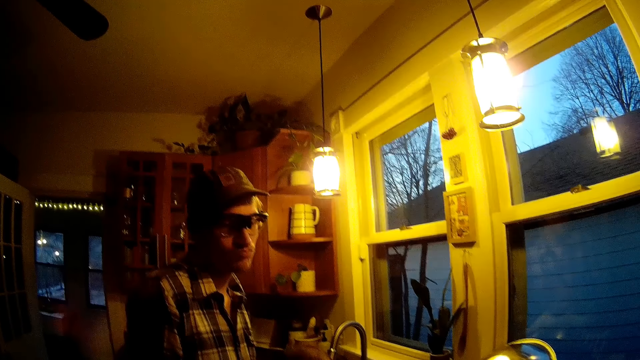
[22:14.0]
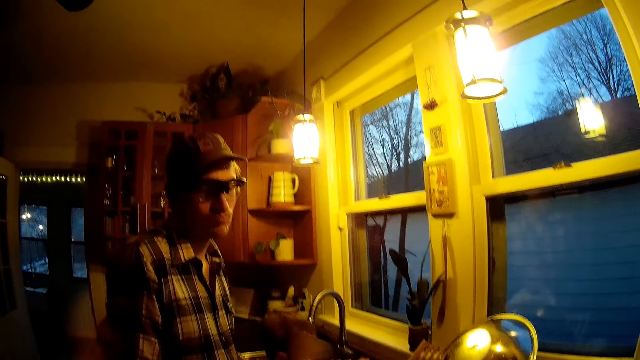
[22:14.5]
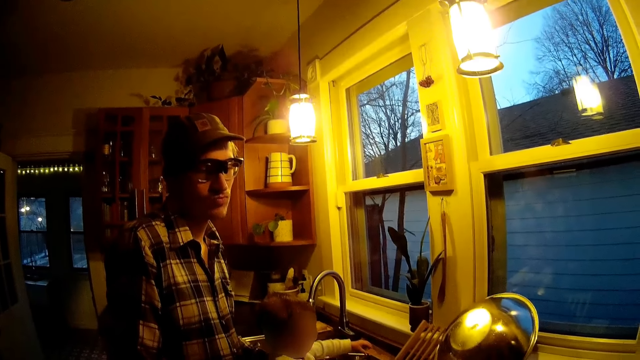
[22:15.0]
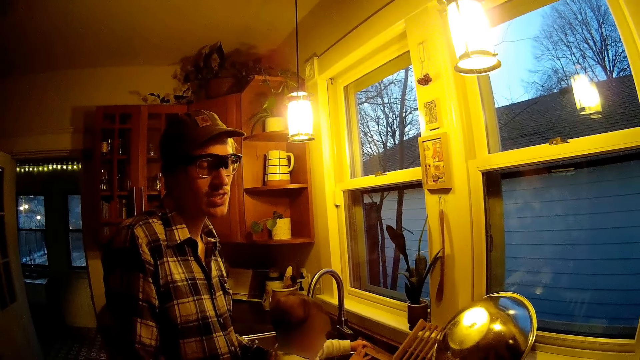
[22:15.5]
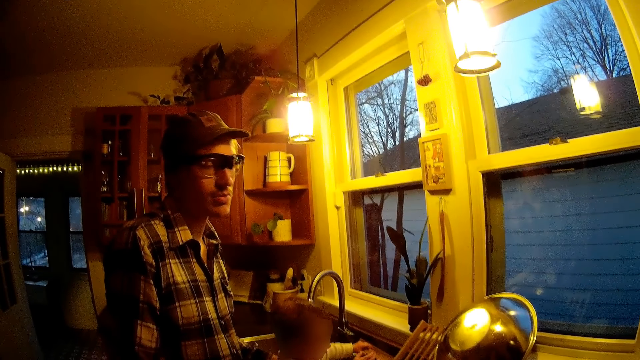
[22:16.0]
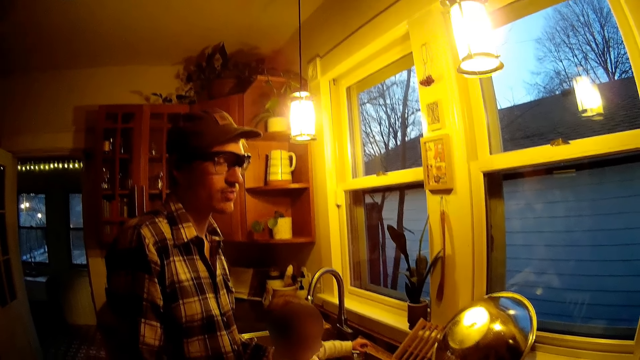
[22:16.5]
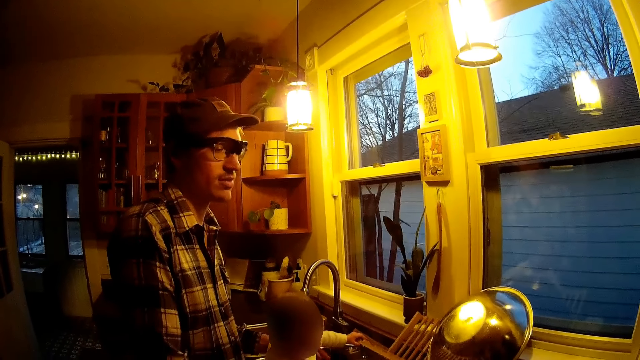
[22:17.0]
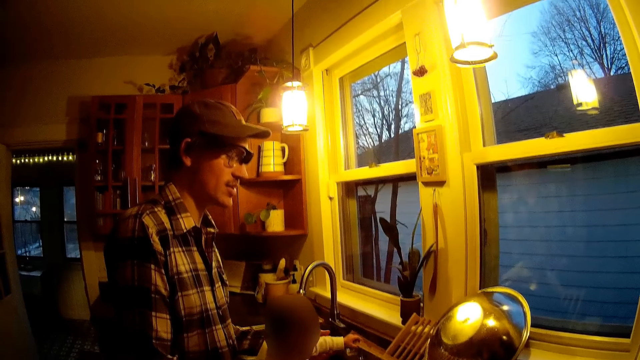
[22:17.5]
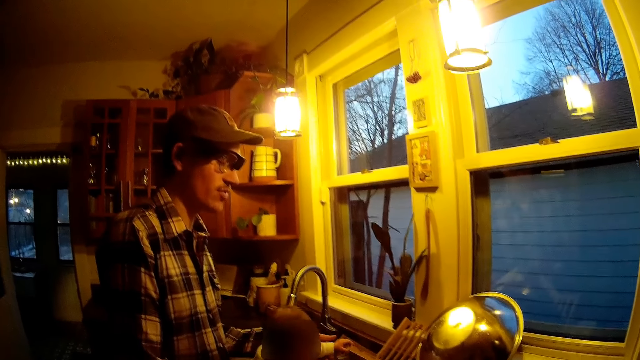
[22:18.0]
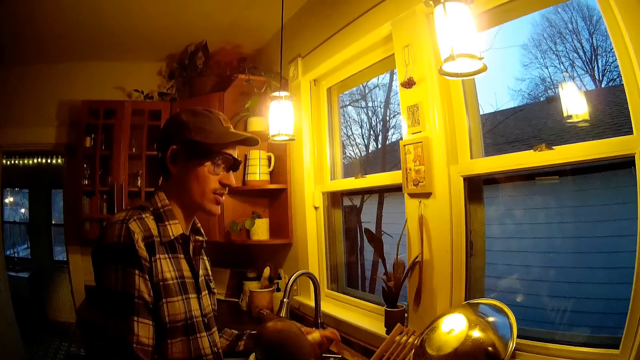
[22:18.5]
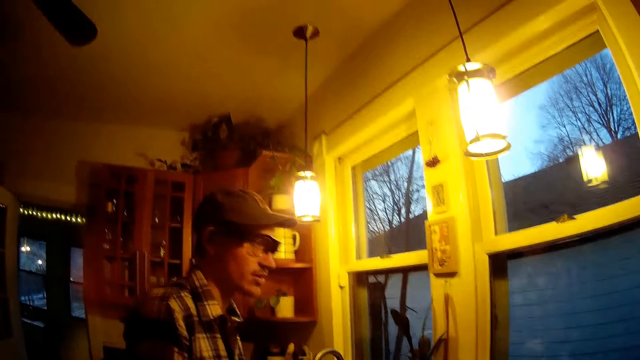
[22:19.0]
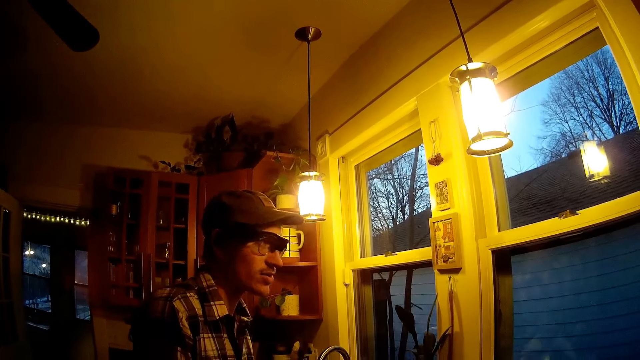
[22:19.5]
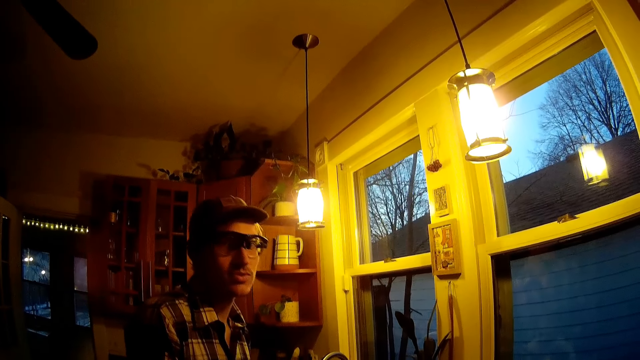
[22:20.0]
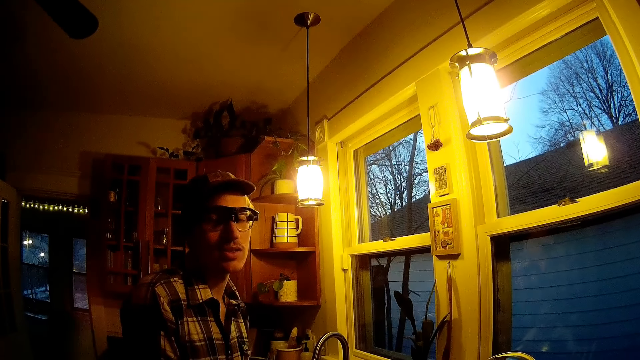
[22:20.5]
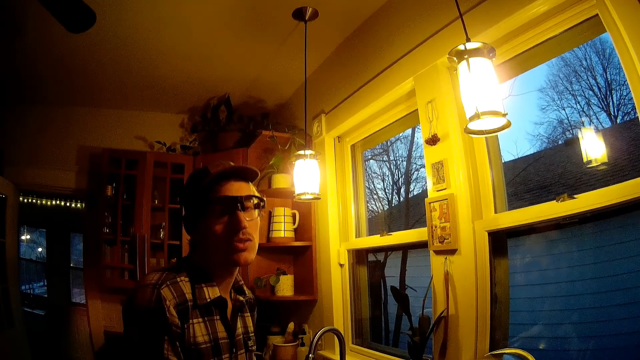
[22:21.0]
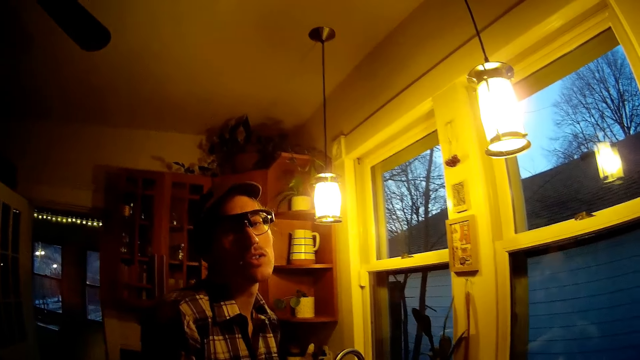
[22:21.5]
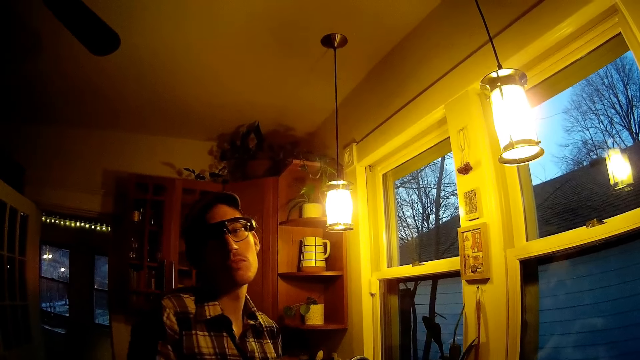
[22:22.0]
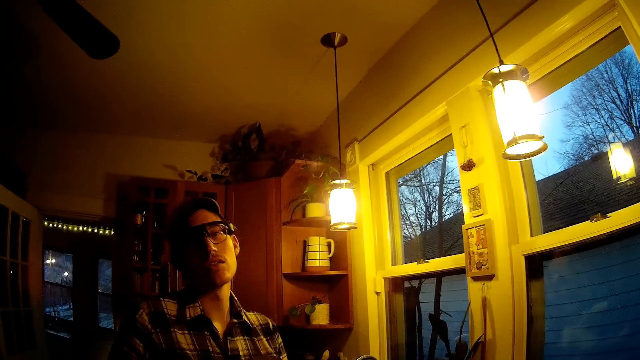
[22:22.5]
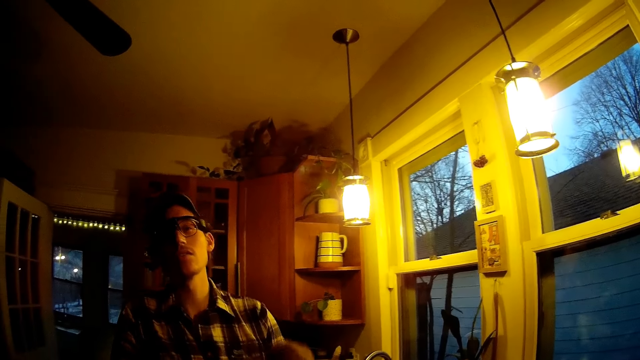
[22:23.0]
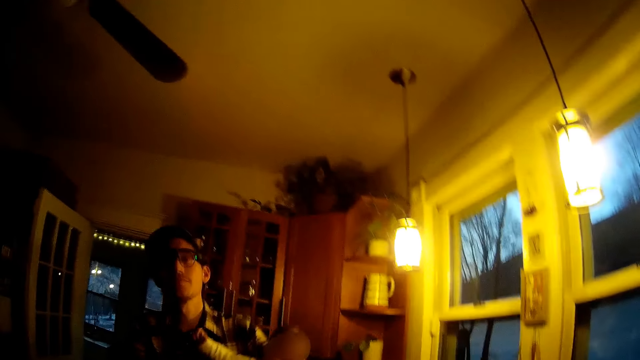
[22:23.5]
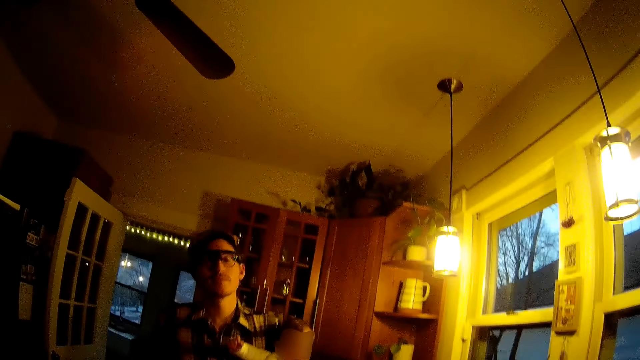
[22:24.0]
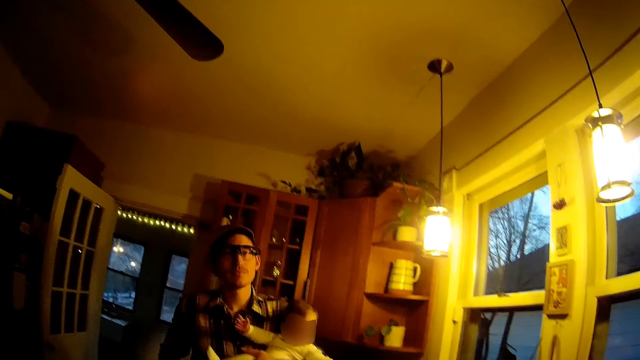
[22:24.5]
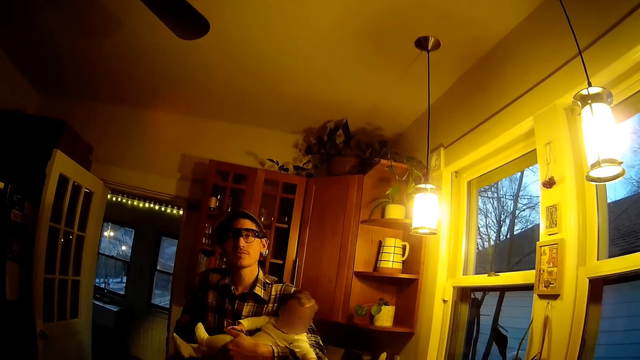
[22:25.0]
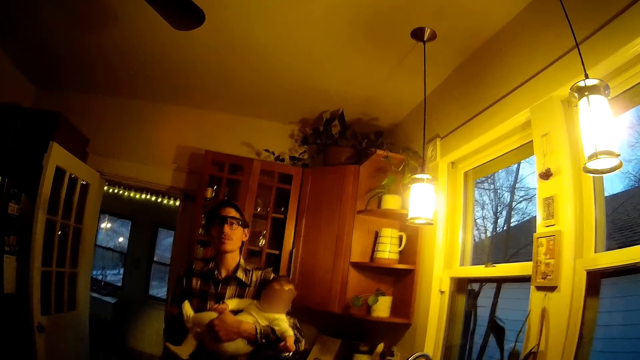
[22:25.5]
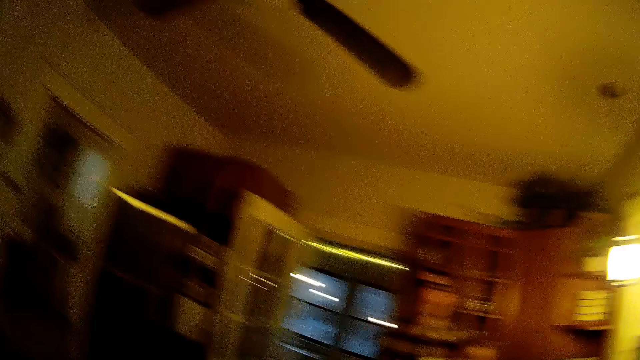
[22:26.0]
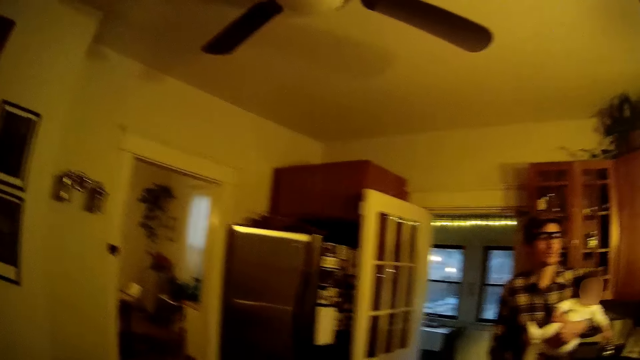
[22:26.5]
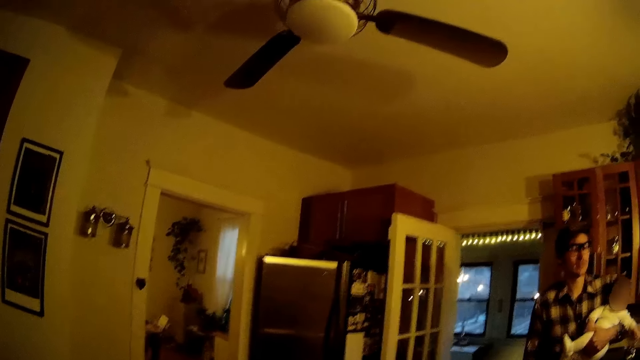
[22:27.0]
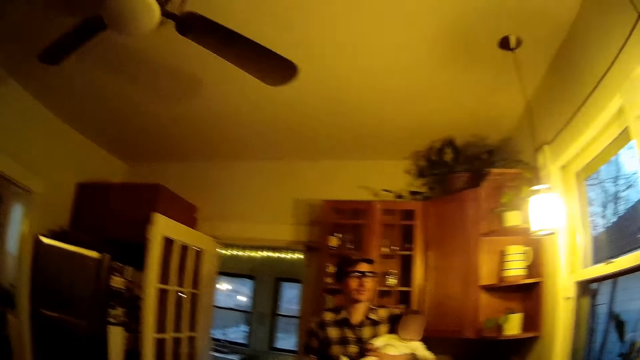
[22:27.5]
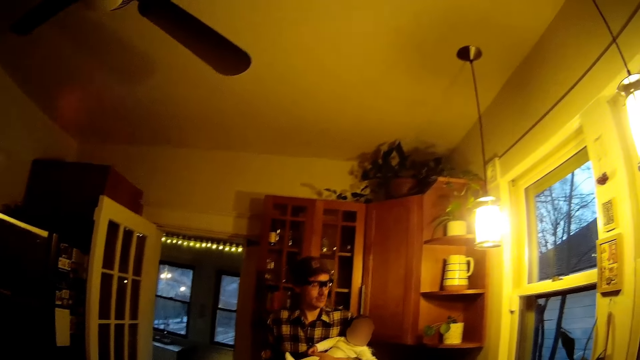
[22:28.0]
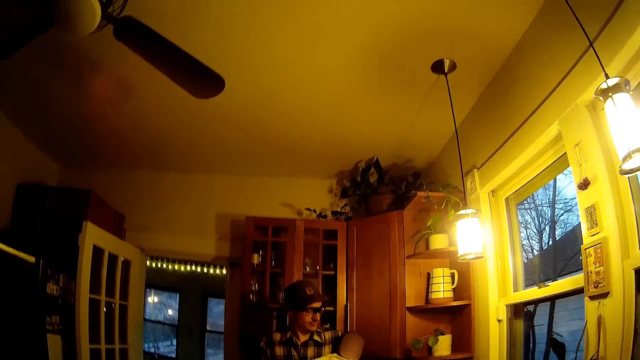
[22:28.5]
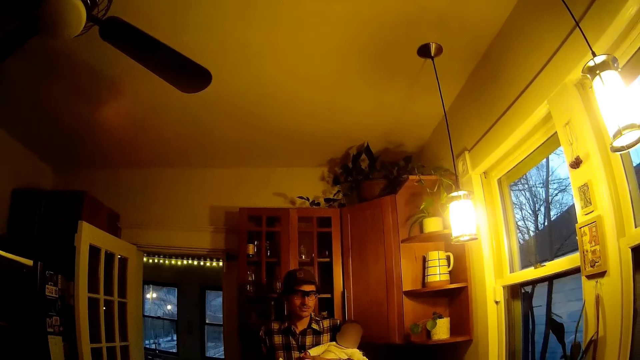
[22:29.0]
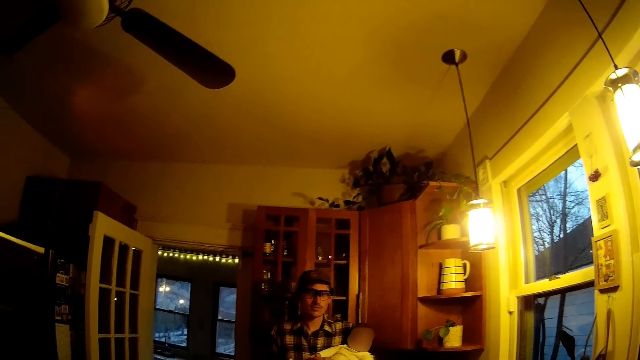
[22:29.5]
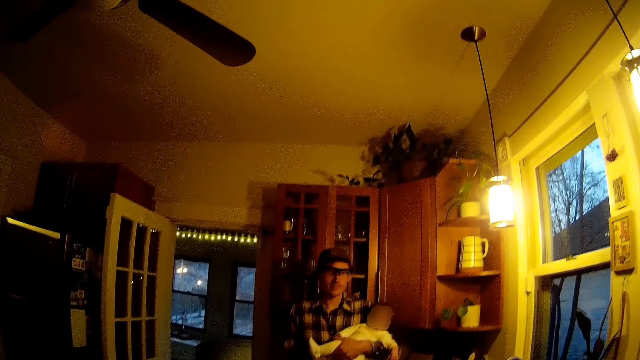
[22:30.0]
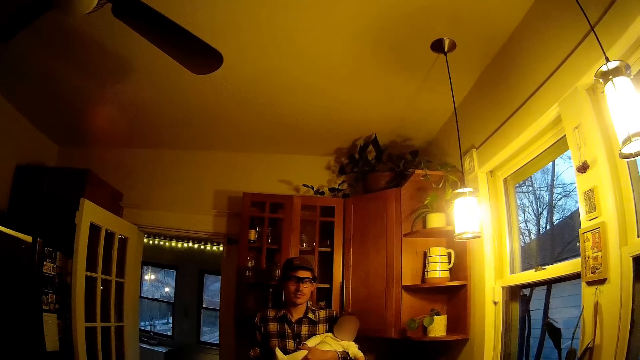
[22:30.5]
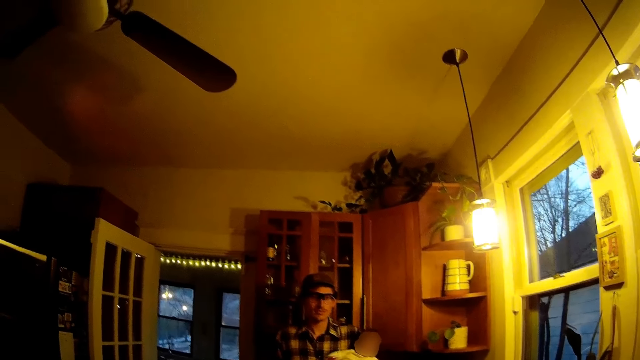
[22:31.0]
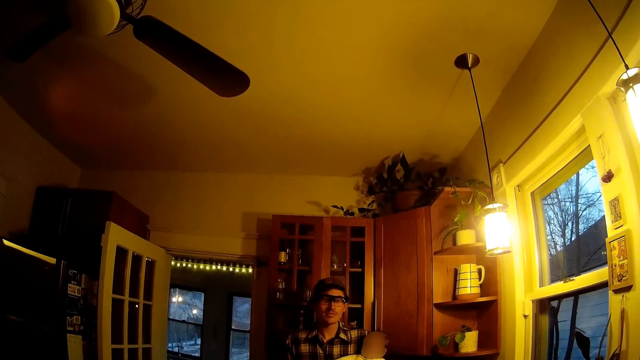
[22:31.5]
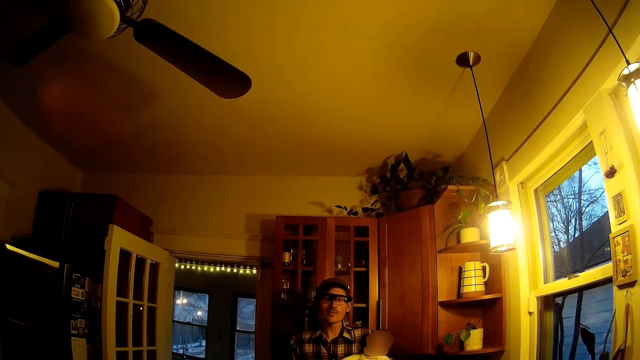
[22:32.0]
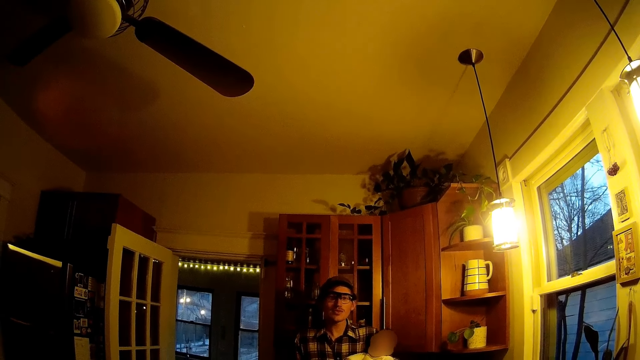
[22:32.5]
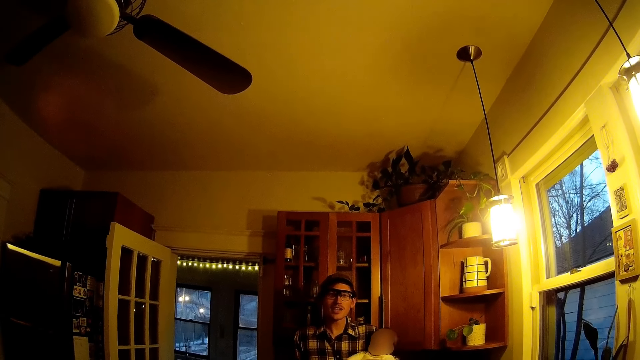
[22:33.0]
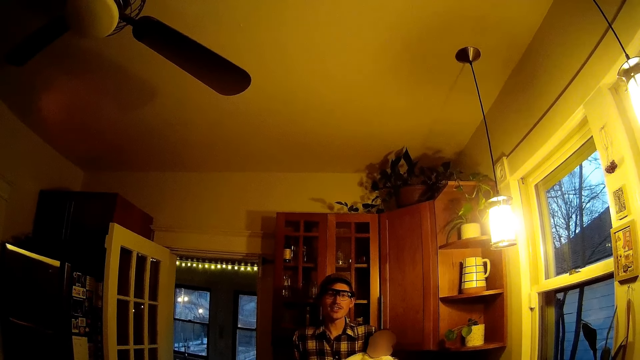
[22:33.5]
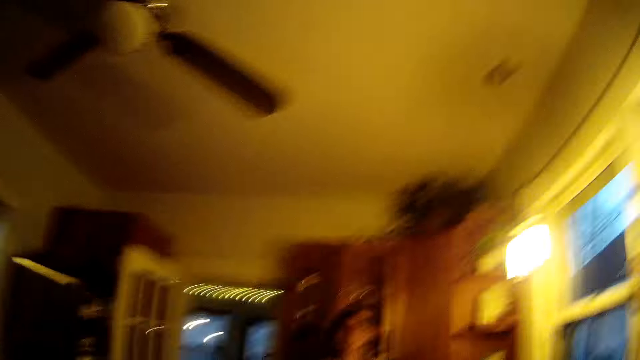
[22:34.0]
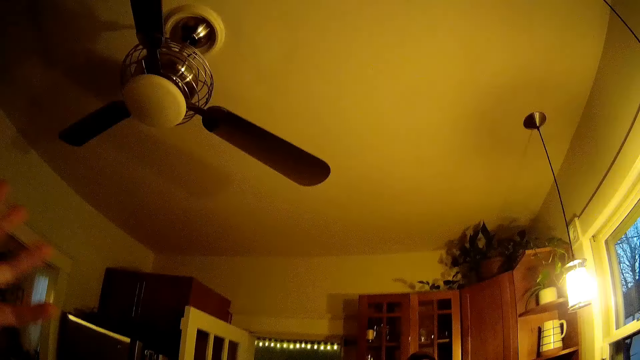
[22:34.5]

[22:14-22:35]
The man converses with the camera wearer. The man carries the baby from the kitchen counter with both hands. The camera wearer looks at the man. They converse with the man, look around the kitchen, and converse with the man. The man converses with the camera wearer.
